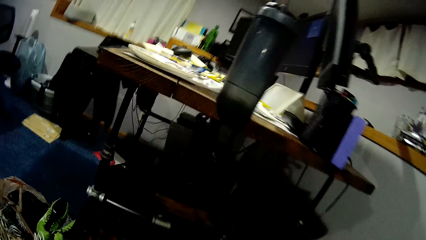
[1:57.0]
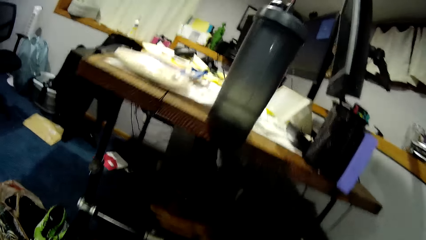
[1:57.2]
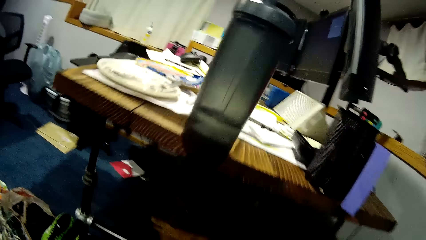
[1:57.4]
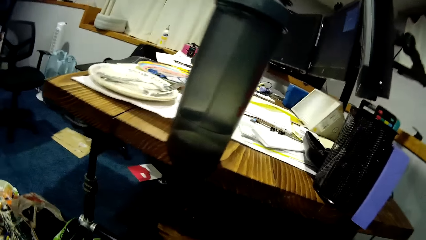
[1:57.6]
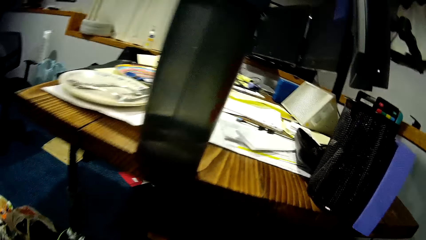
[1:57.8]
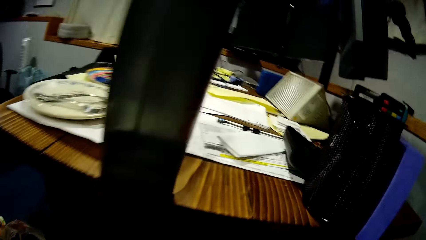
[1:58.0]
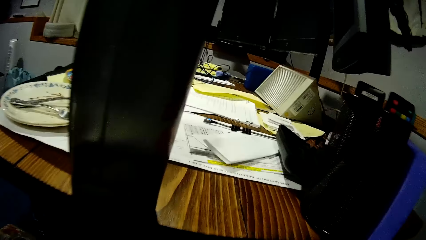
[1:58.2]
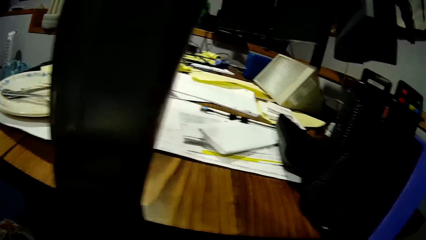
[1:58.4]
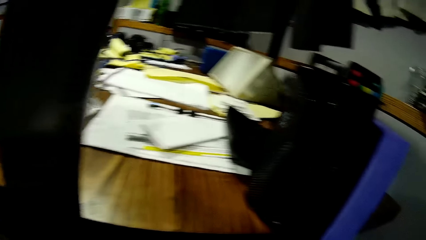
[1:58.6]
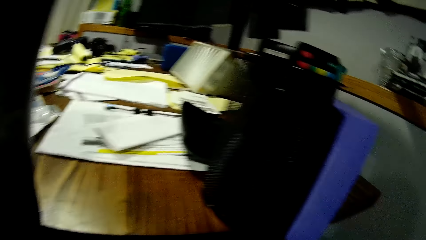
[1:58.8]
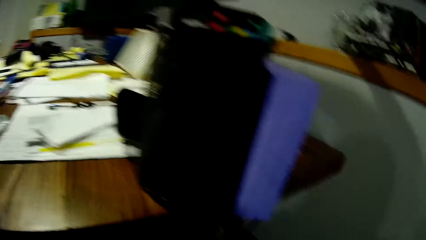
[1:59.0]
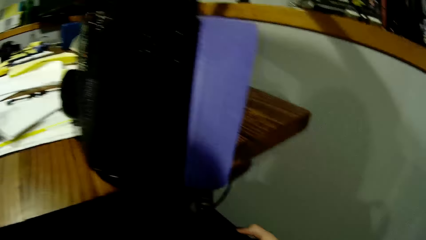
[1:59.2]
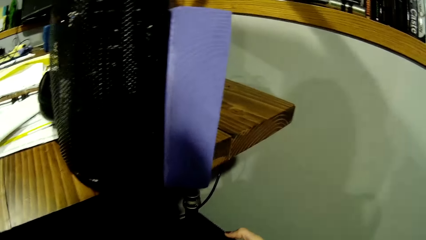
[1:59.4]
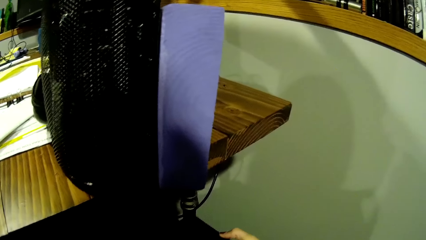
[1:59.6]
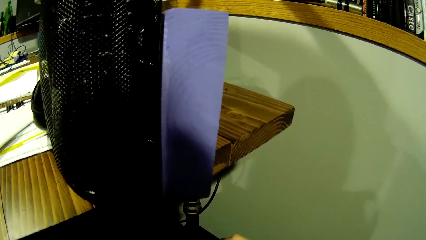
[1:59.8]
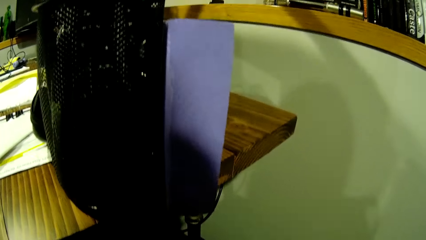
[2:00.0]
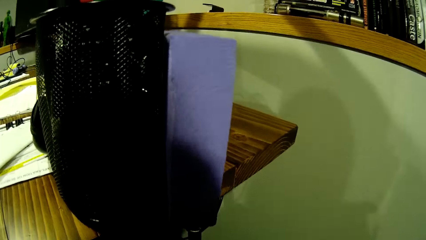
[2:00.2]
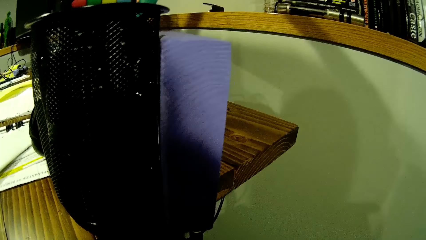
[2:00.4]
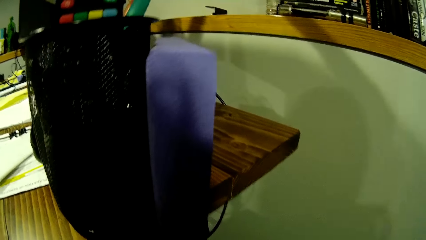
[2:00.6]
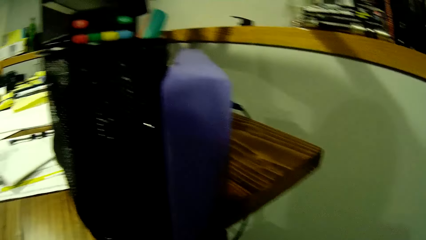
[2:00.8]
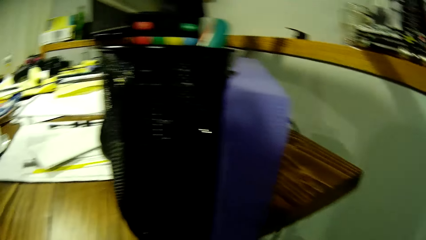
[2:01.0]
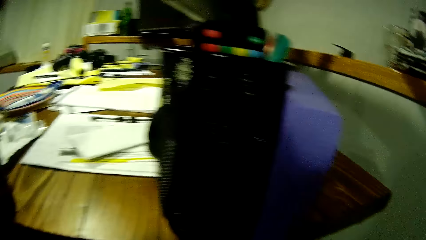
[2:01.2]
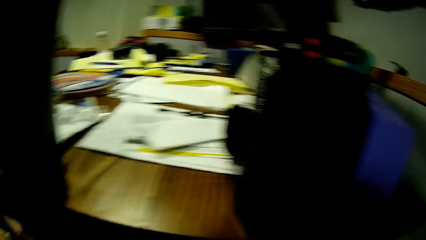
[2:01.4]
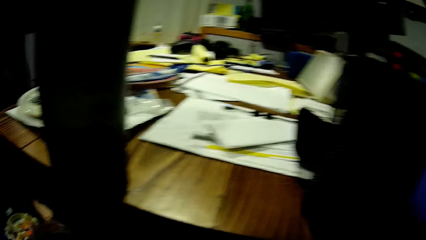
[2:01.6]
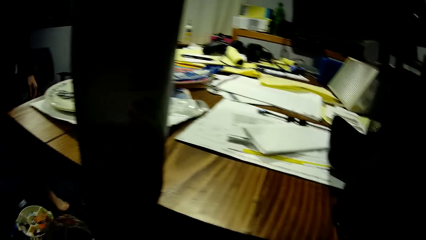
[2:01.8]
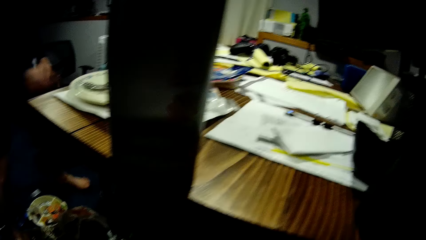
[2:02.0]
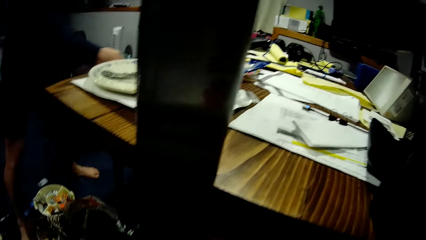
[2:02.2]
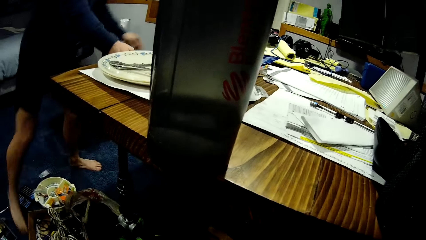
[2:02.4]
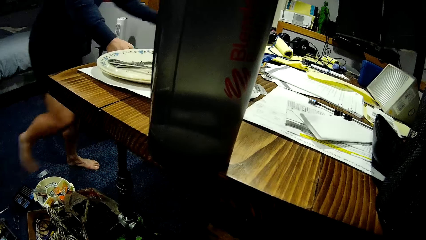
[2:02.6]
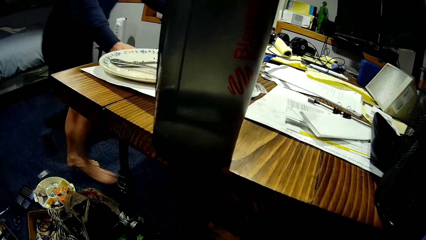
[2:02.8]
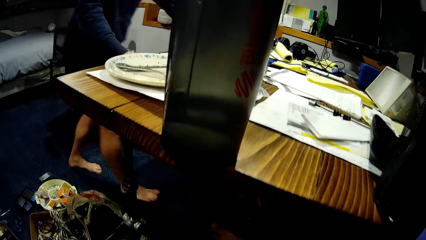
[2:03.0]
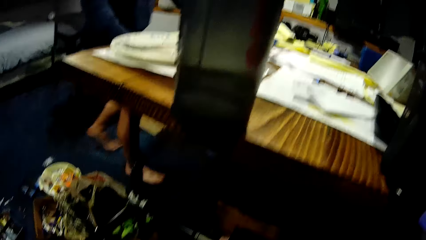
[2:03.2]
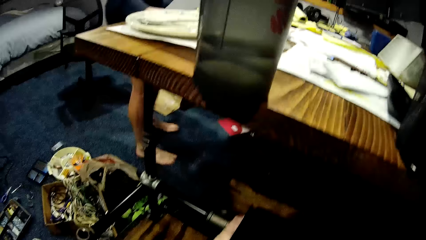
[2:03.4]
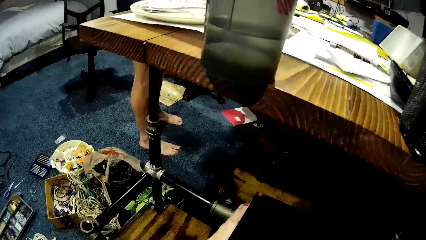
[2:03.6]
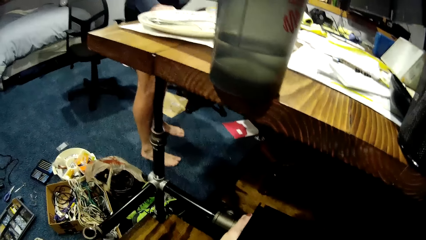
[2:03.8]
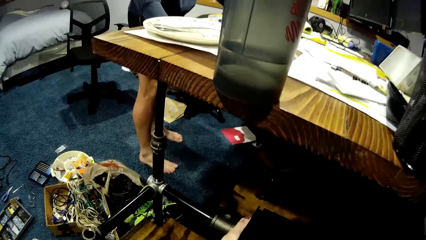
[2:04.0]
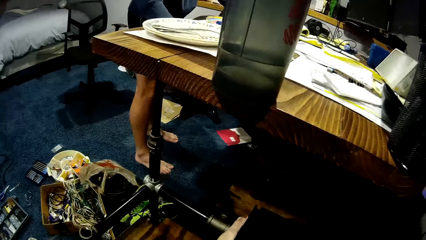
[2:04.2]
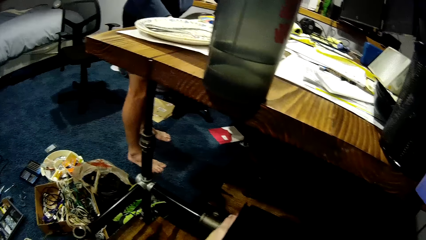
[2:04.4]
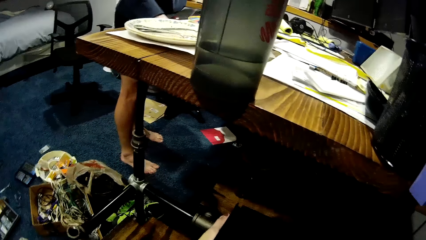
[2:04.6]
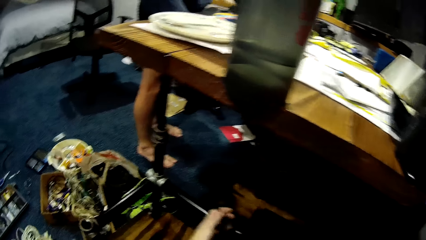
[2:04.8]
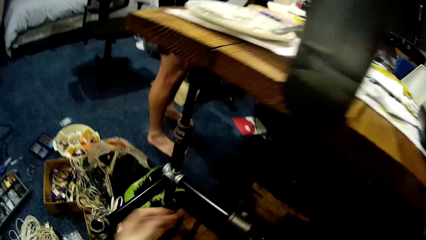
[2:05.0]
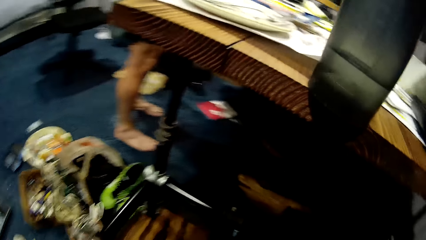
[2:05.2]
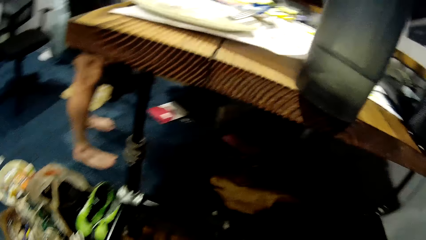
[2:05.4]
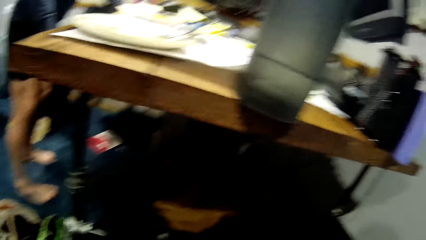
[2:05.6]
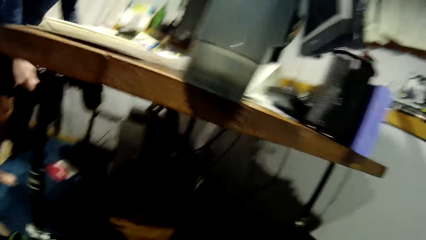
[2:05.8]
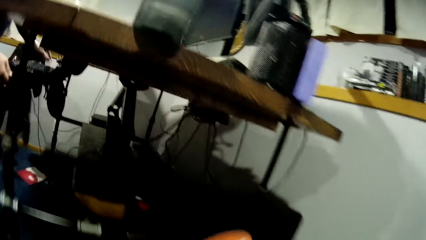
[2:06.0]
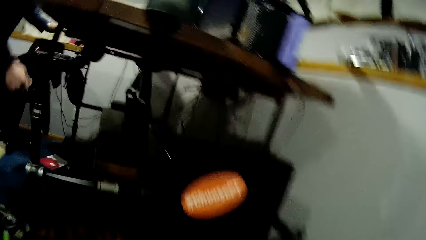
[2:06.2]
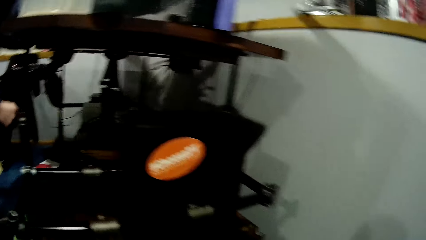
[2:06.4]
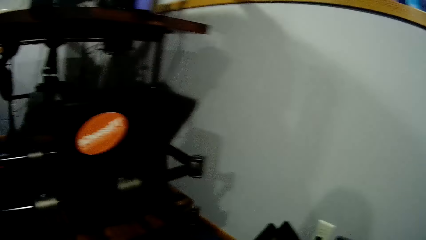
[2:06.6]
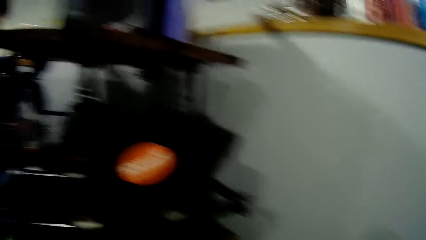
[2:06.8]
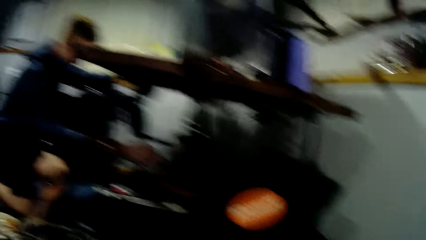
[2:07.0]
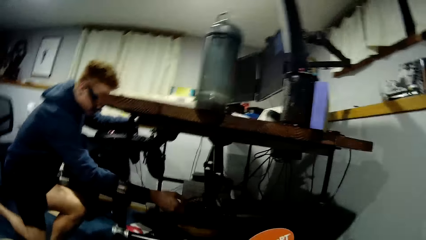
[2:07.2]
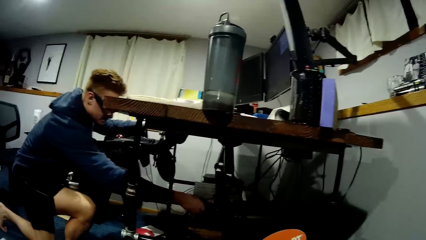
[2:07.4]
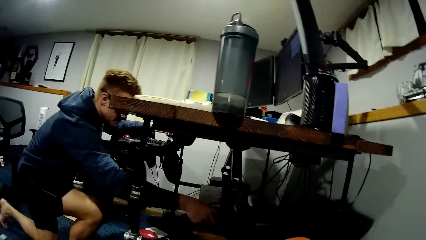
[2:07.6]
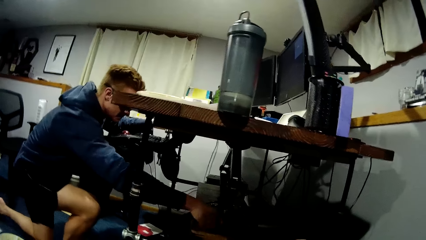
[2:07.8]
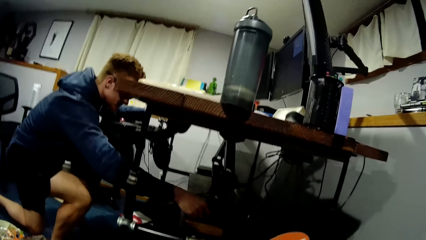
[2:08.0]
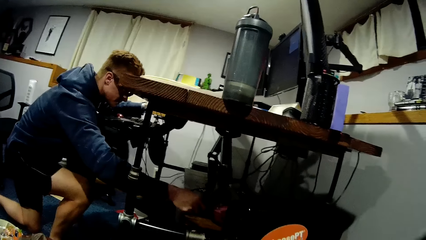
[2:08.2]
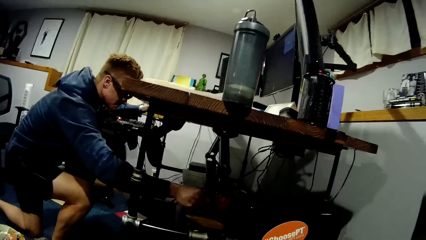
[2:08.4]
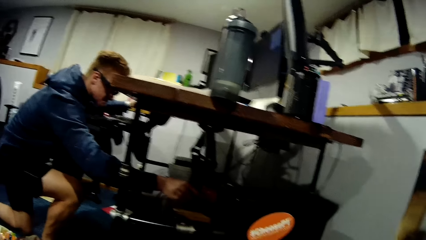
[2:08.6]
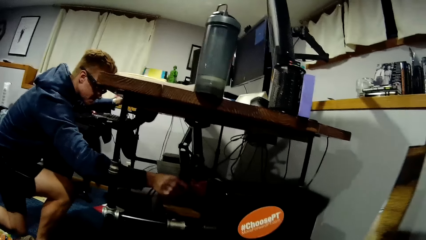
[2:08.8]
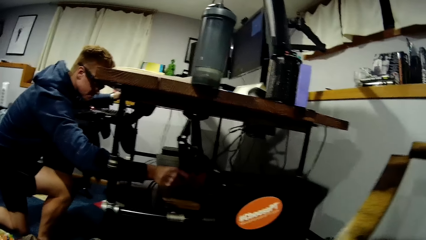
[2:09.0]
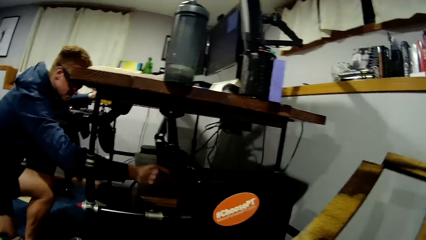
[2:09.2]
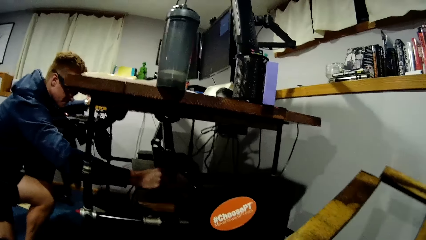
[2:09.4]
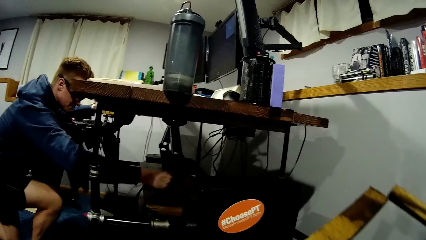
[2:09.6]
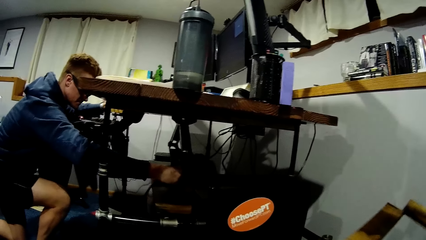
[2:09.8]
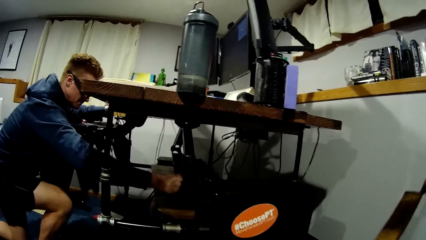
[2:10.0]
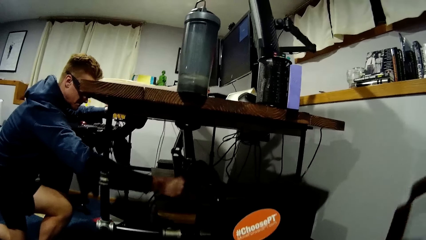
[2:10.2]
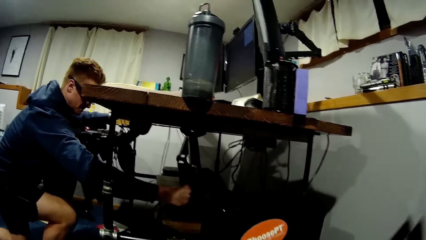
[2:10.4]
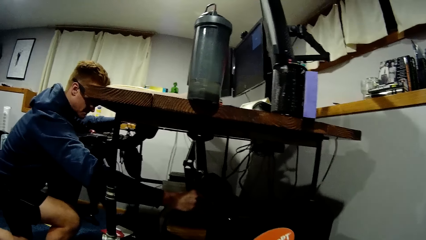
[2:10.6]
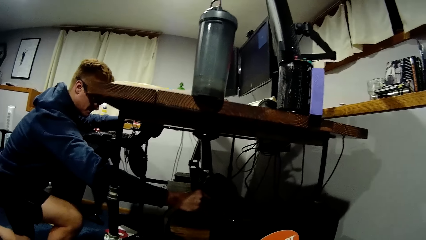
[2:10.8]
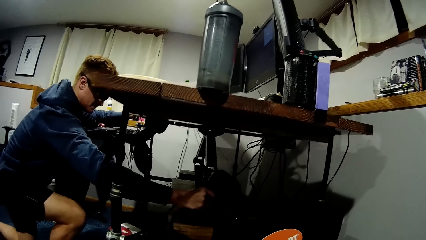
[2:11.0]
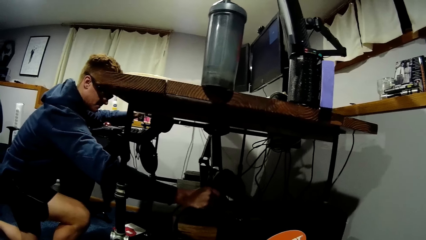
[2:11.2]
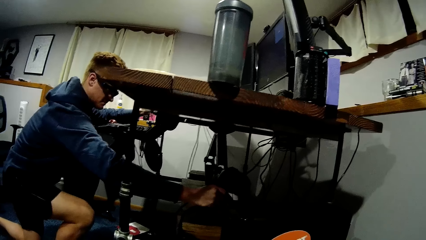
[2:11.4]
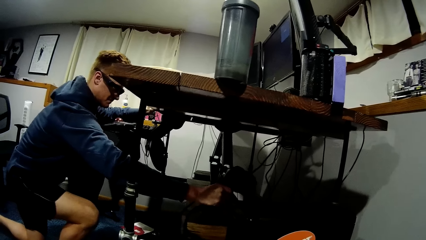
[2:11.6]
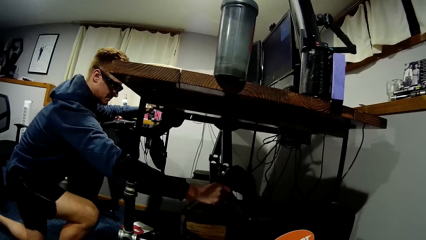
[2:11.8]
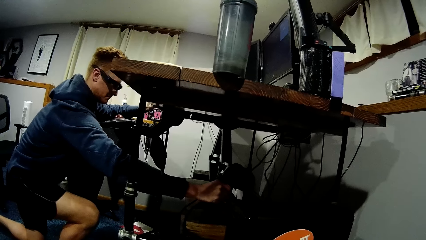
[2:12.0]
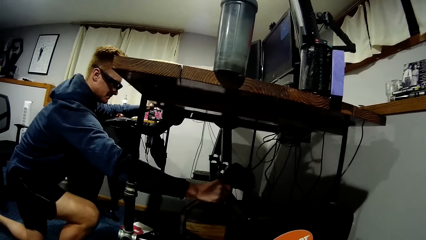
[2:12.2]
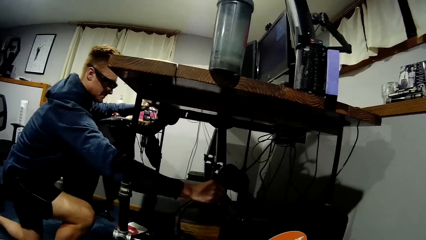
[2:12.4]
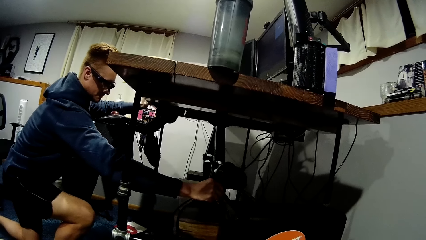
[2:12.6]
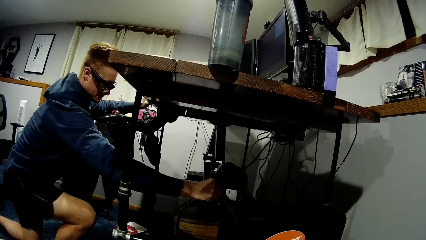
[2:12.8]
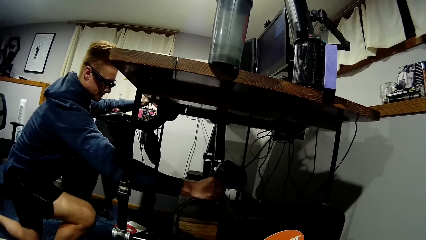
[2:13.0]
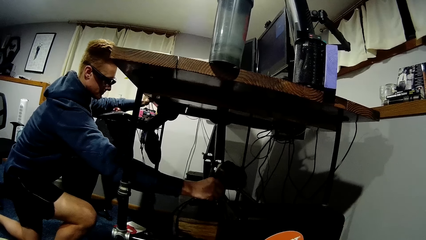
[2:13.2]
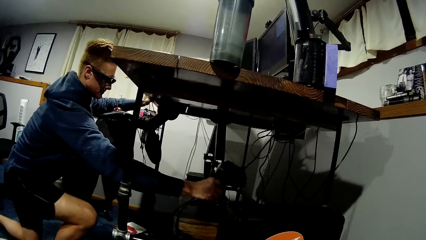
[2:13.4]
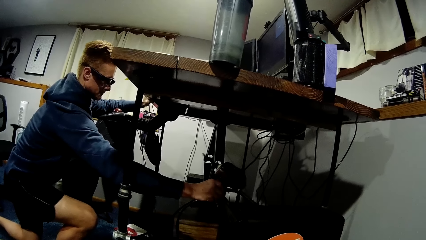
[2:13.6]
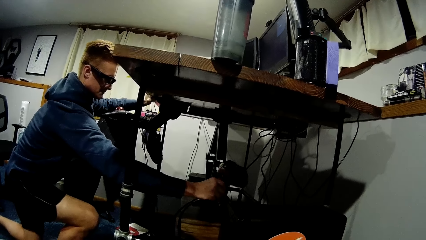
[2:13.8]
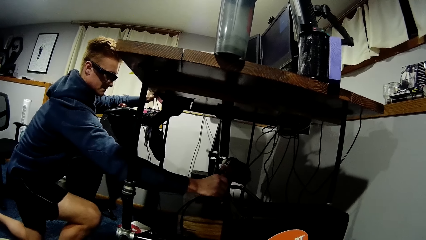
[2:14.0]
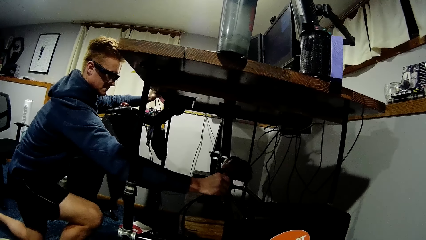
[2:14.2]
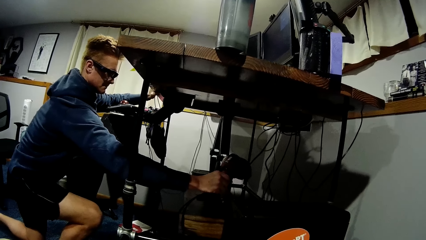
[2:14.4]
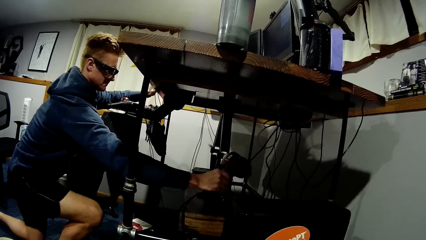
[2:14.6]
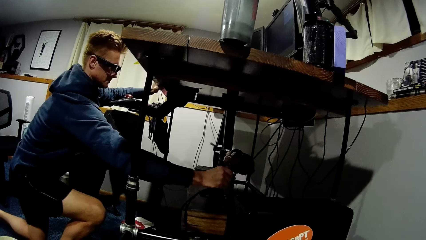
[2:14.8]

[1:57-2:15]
The man stands in front of the table. The man squats and lifts the table with the jack and the drill.
